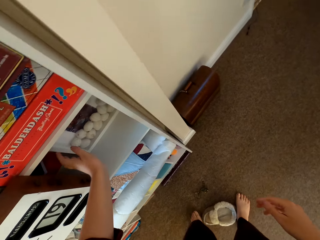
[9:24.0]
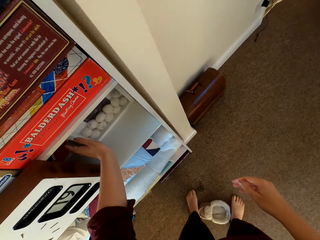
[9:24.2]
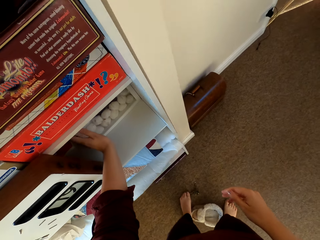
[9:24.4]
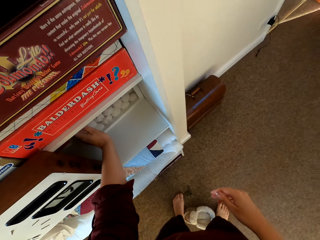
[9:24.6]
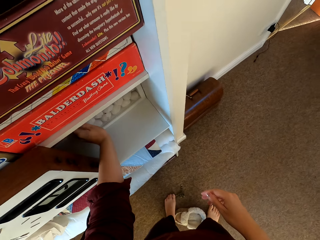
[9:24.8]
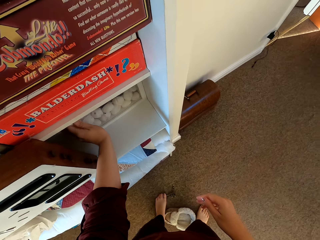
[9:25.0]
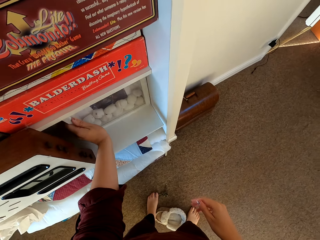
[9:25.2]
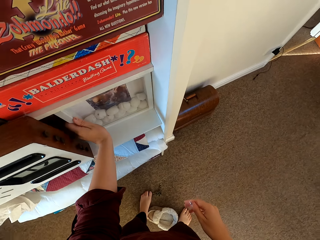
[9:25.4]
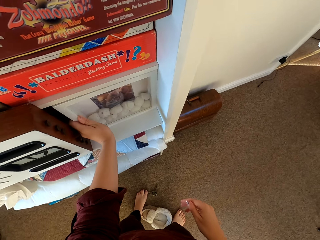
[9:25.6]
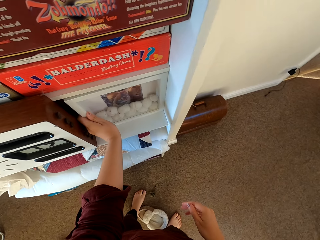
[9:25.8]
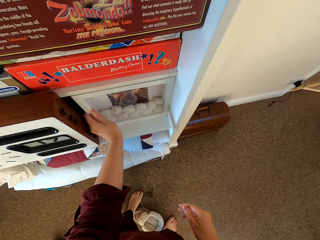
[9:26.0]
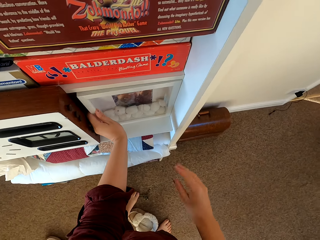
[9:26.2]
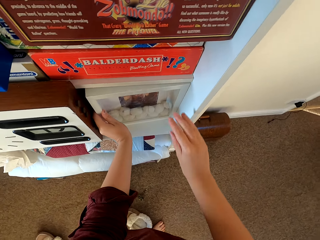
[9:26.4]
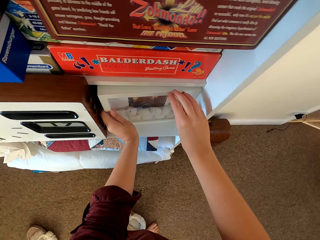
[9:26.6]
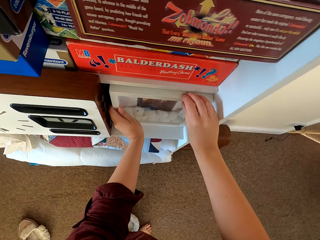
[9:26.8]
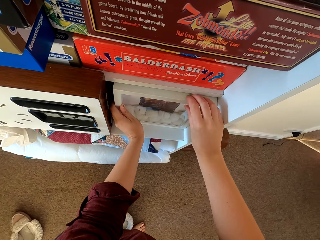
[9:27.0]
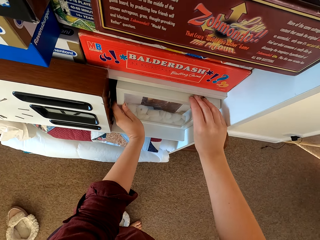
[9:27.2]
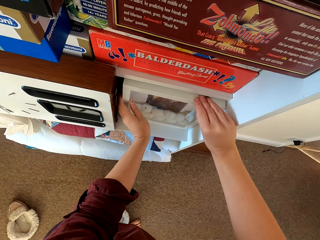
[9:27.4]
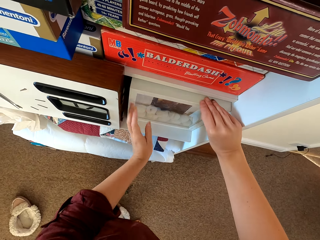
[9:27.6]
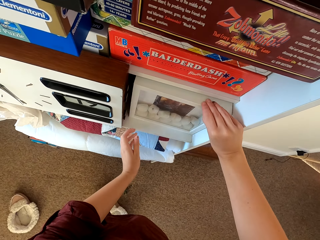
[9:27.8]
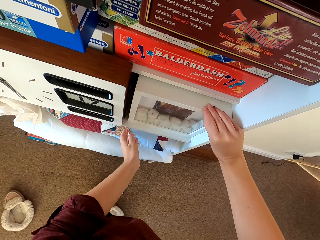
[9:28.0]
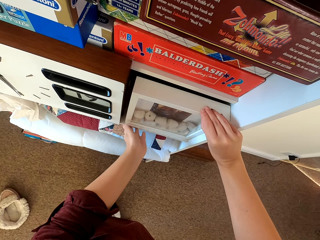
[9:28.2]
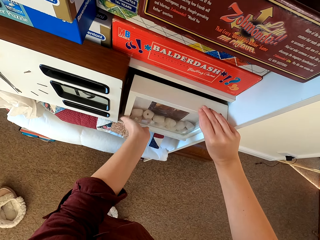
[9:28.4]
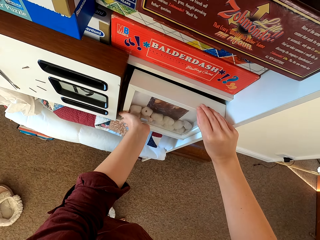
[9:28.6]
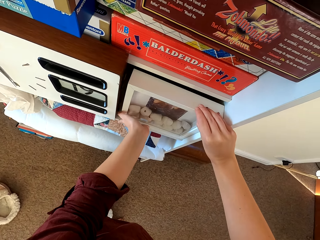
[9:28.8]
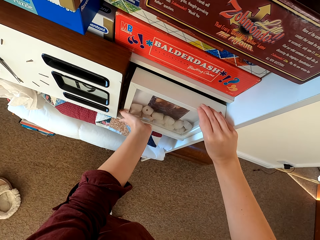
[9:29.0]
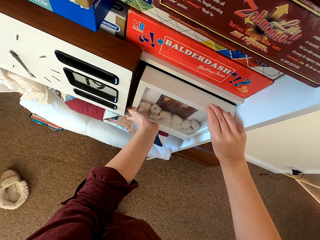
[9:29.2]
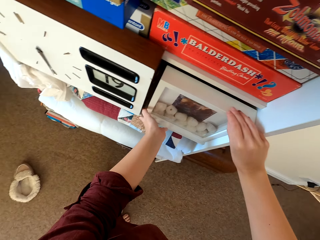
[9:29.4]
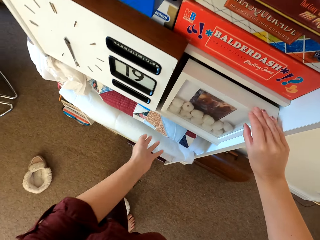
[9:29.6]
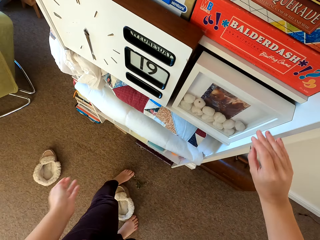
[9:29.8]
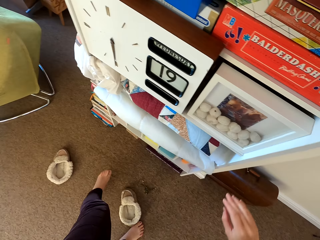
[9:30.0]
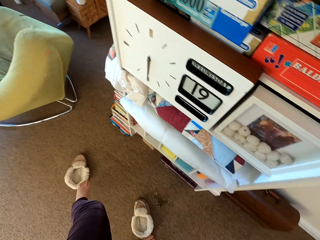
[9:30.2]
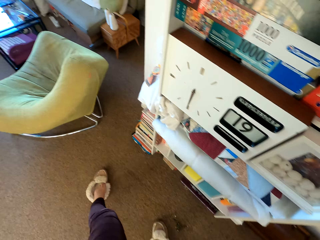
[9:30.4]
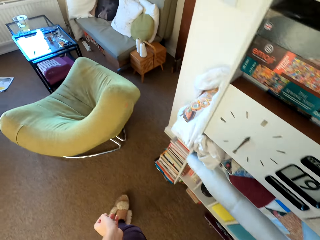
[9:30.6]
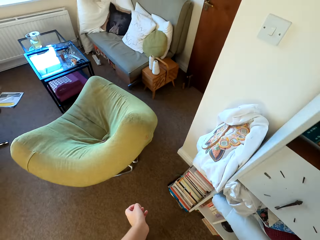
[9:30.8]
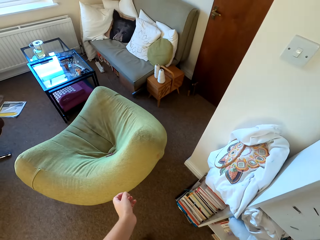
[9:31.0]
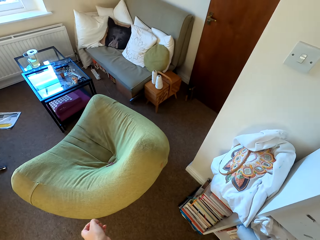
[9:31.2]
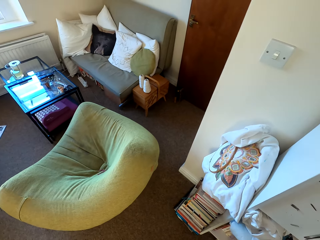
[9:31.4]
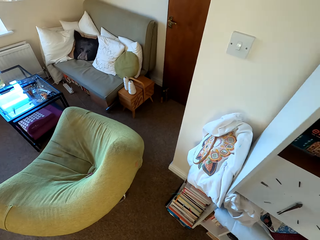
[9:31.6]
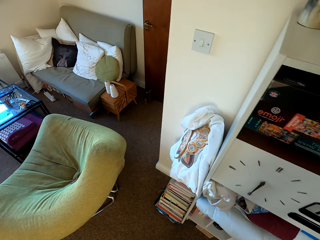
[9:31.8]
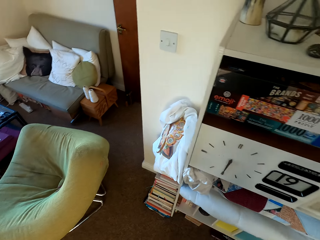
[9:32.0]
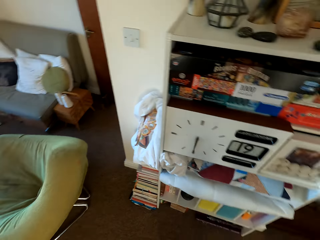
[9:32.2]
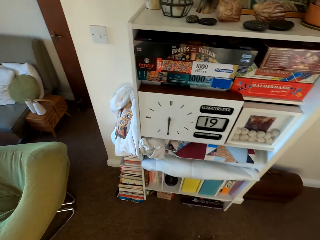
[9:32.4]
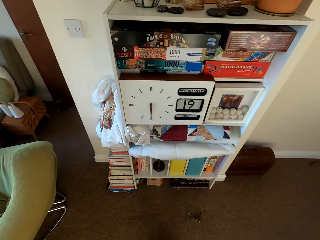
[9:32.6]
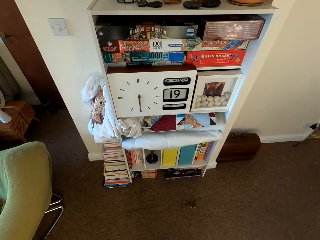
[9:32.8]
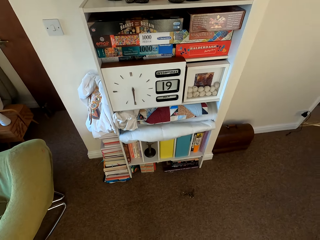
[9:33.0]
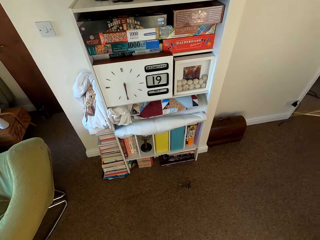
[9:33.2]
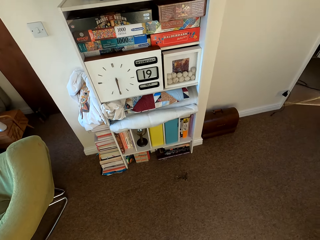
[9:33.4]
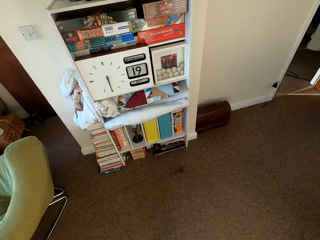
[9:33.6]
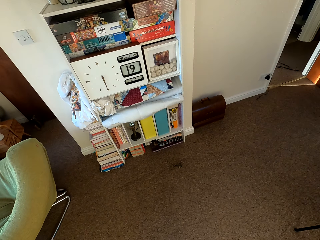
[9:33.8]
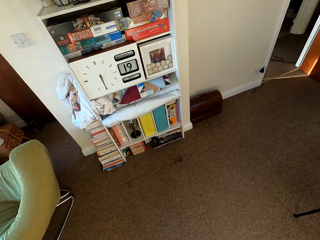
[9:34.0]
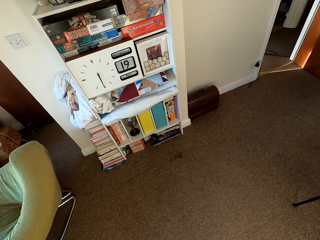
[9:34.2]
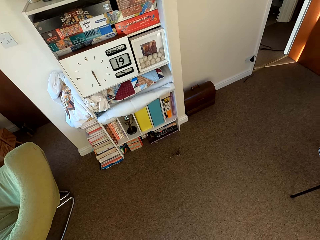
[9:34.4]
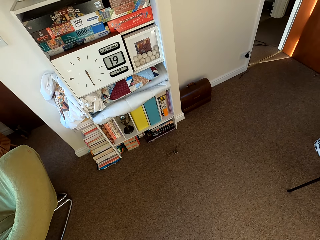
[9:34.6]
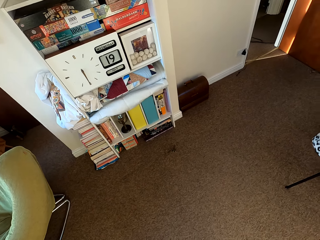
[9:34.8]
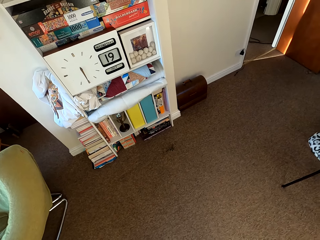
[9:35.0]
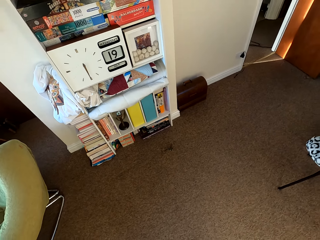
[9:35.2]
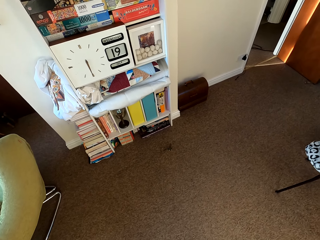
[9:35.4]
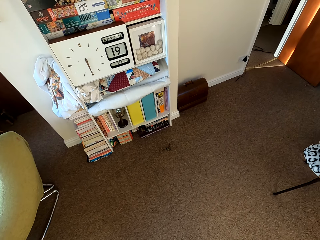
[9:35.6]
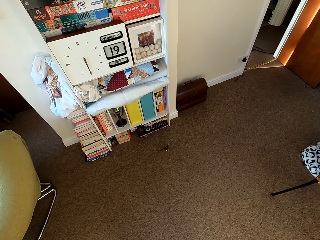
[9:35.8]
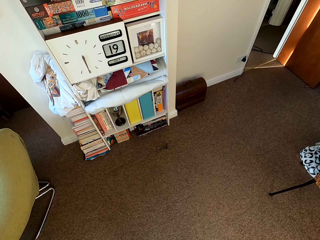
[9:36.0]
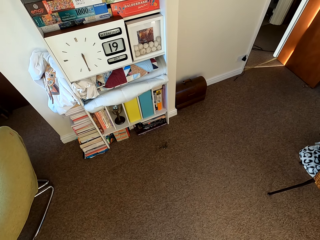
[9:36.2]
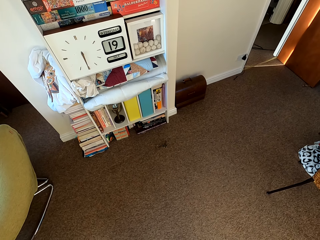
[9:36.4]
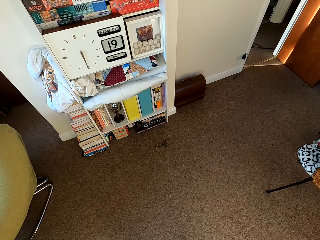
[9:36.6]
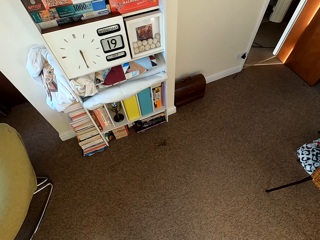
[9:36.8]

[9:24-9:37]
The camera wearer pulls the portrait. They touch the picture frame. They put the portrait well. They walk around. They look at the arranged shelf.

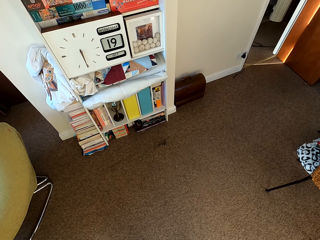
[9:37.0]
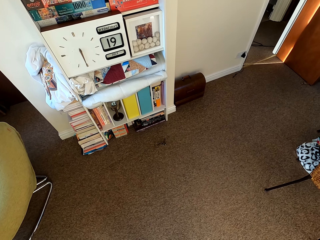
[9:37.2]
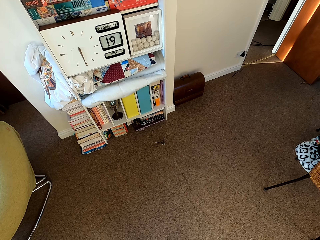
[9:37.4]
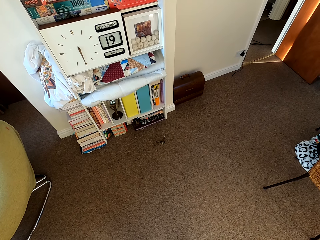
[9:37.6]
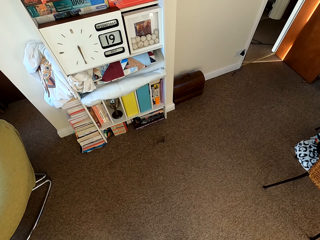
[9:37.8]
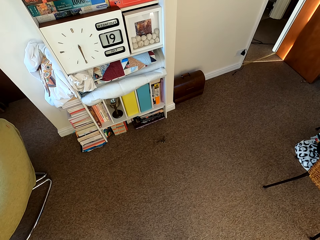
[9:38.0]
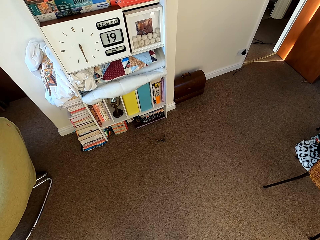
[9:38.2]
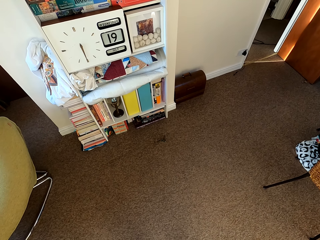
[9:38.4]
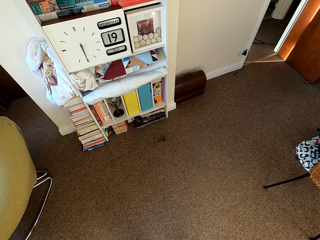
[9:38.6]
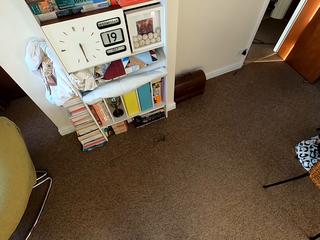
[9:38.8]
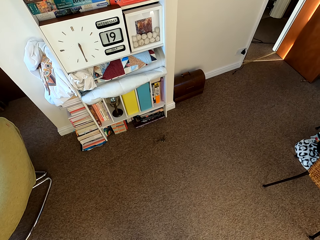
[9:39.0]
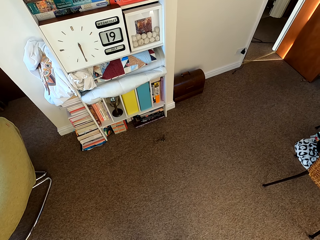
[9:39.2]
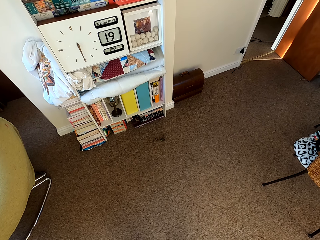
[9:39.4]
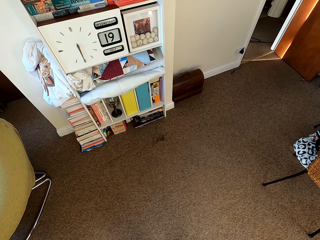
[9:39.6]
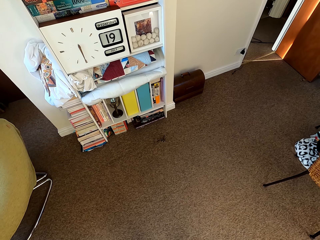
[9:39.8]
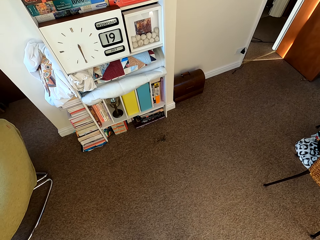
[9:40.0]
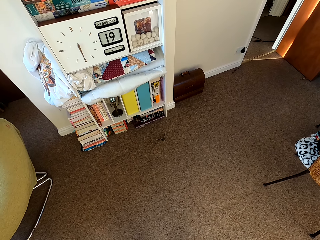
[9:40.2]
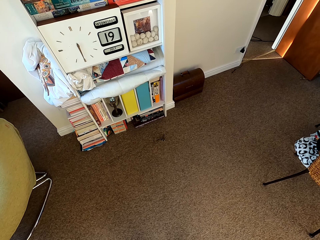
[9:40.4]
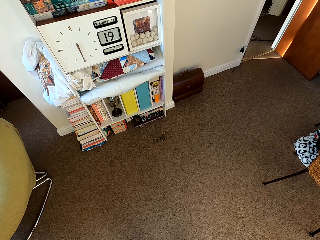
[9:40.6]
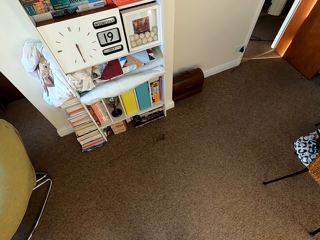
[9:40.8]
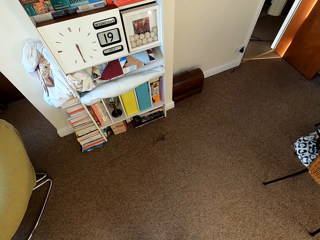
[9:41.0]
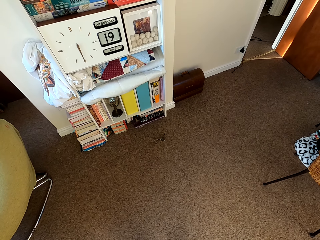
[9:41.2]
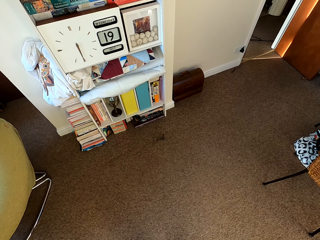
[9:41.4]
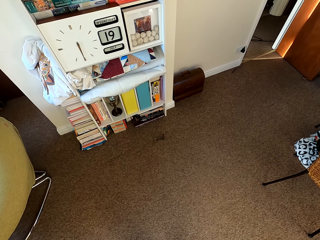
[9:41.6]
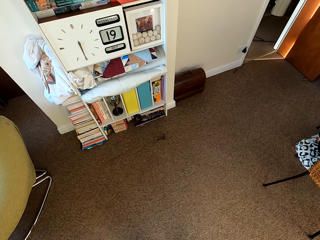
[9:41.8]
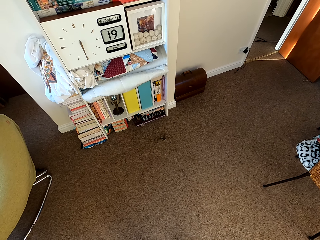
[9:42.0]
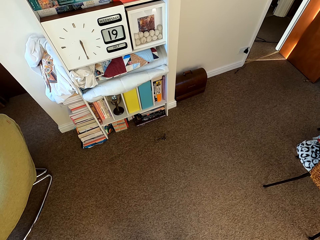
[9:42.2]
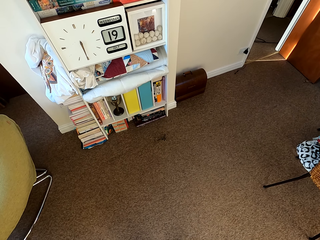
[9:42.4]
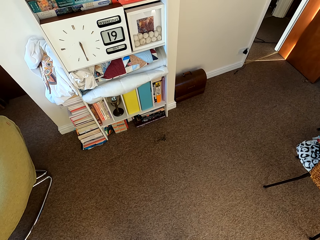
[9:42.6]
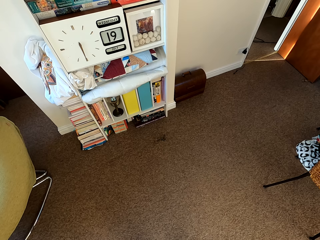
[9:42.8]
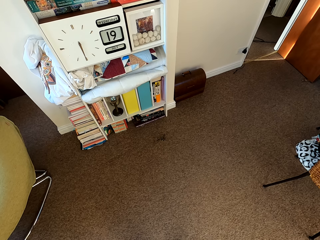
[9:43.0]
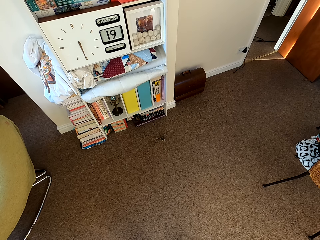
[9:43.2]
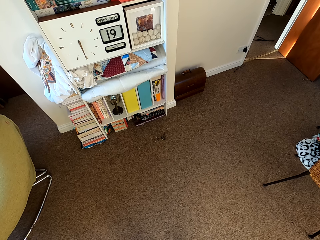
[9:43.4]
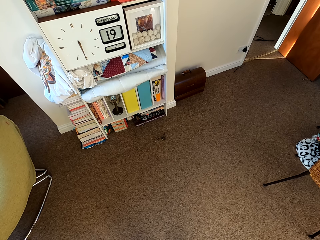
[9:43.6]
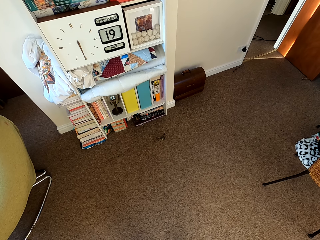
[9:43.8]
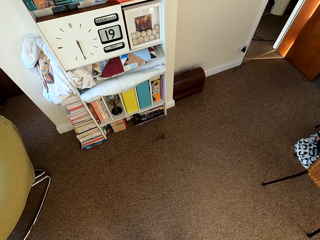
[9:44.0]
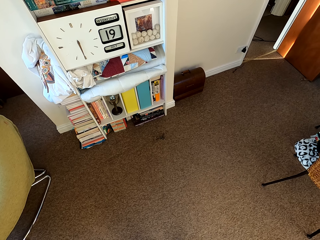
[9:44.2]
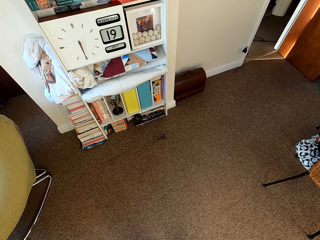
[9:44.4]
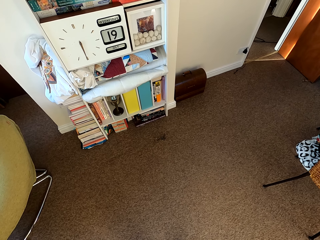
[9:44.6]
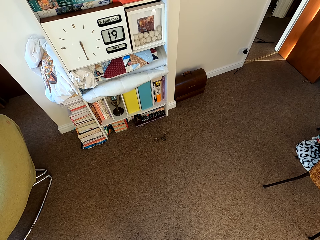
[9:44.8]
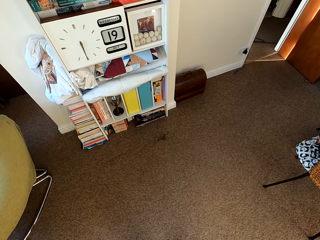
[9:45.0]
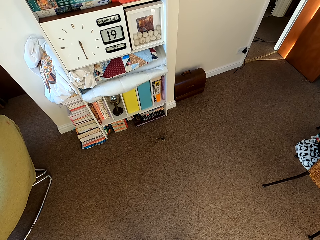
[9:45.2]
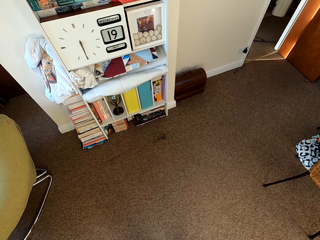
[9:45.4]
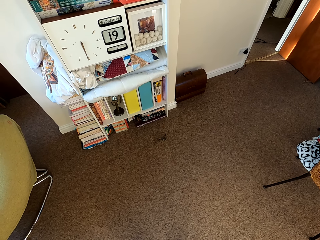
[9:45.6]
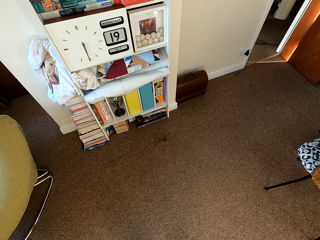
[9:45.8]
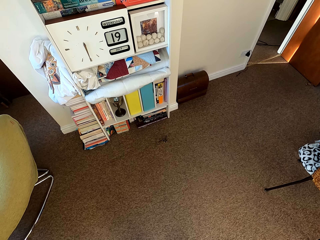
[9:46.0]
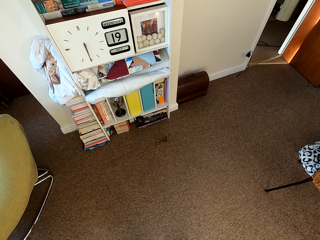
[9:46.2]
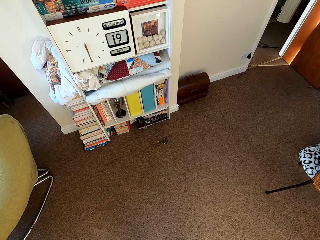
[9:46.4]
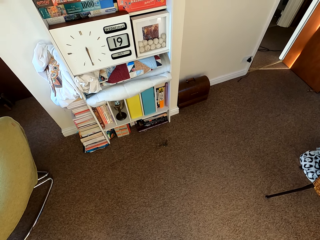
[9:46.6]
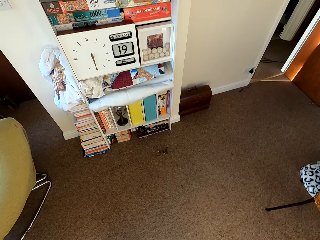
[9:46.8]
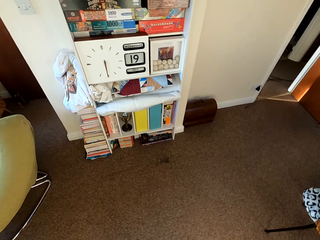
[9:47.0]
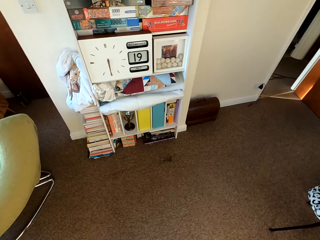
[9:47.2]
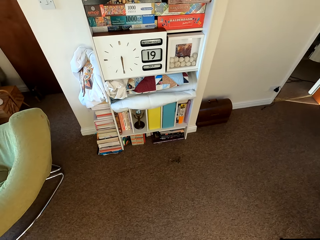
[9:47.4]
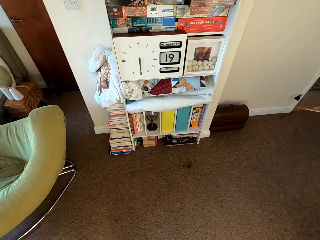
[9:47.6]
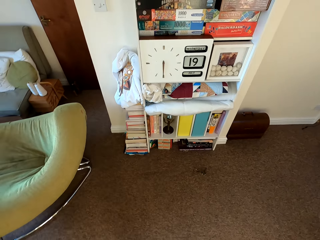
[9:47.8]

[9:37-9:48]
The camera wearer looks around.
